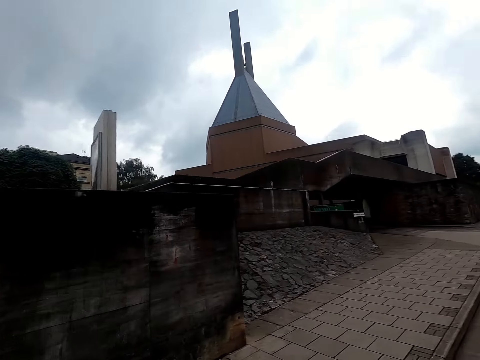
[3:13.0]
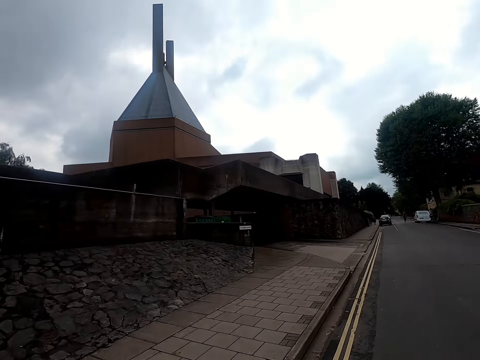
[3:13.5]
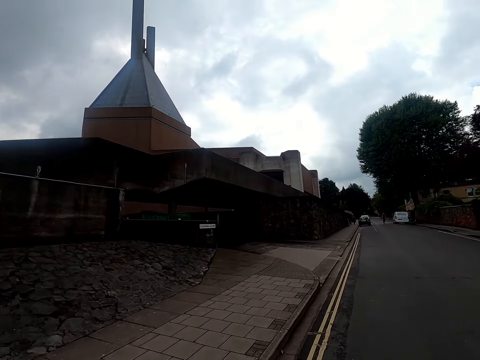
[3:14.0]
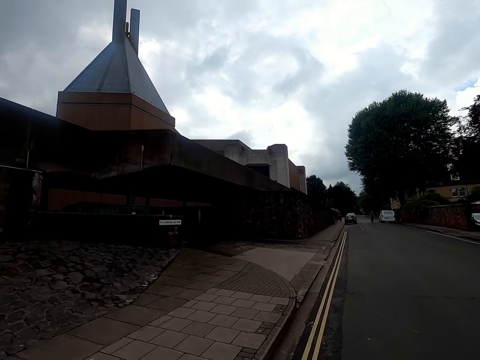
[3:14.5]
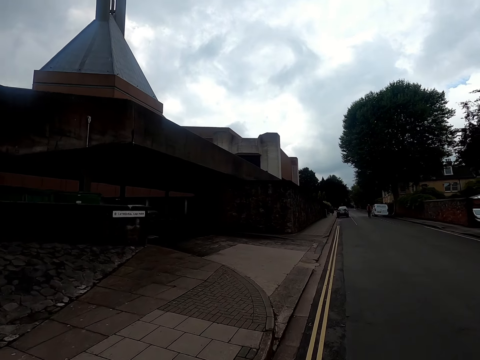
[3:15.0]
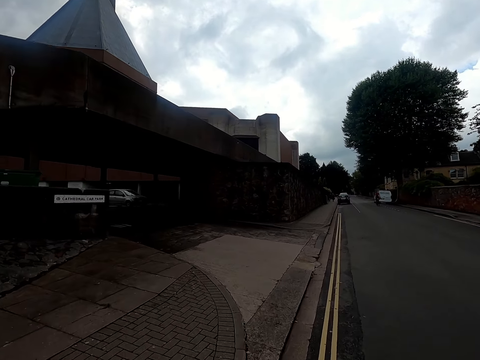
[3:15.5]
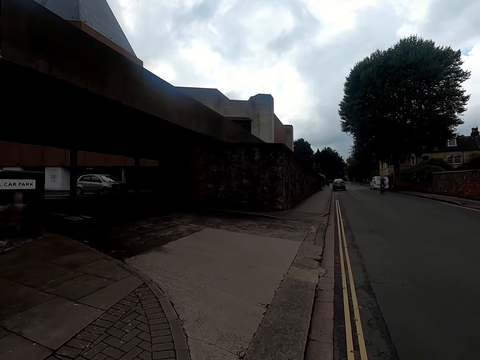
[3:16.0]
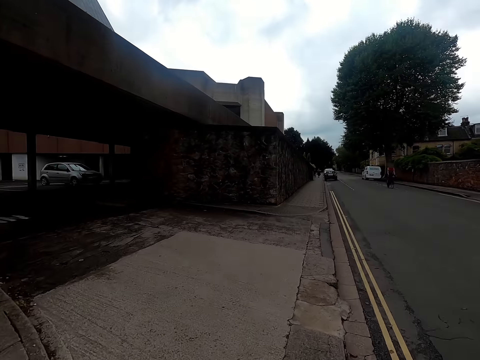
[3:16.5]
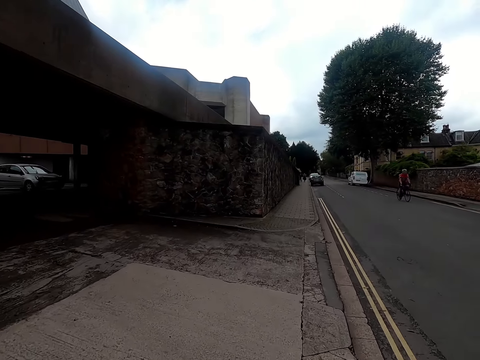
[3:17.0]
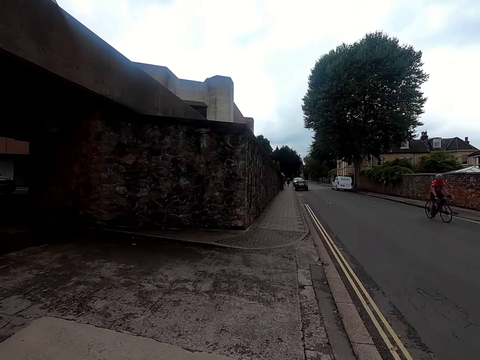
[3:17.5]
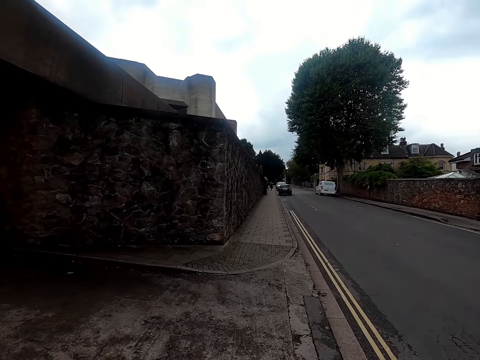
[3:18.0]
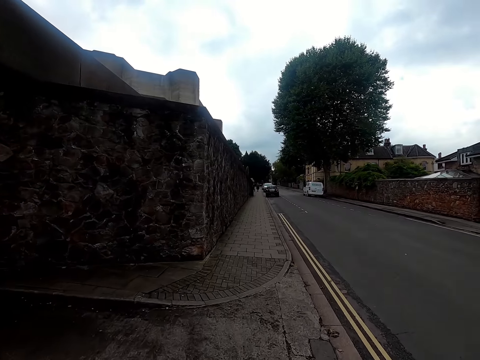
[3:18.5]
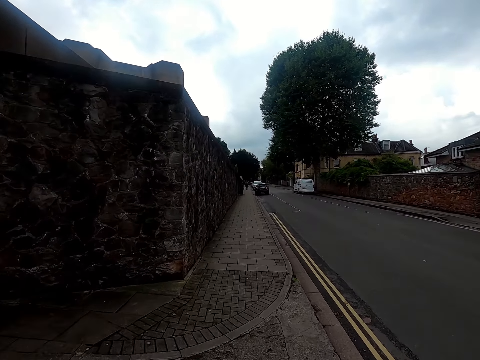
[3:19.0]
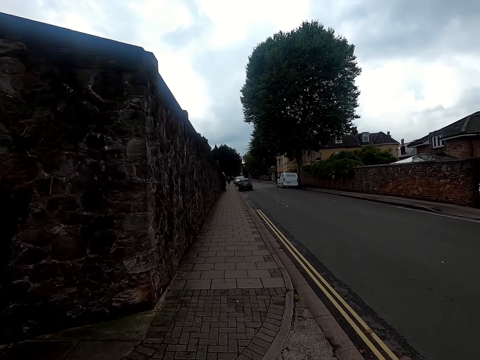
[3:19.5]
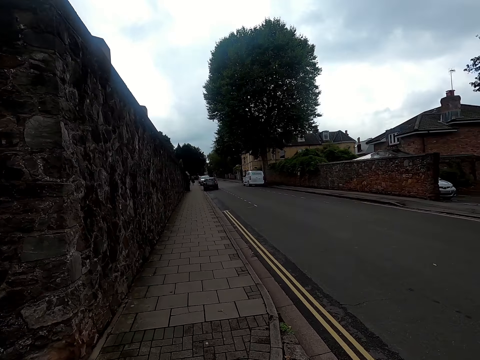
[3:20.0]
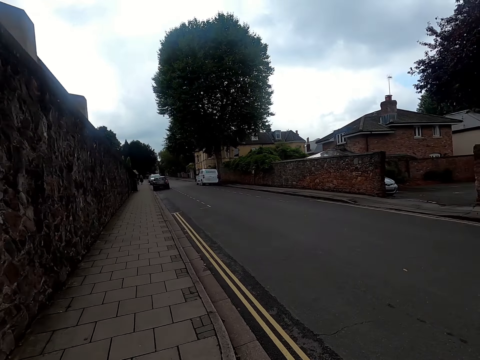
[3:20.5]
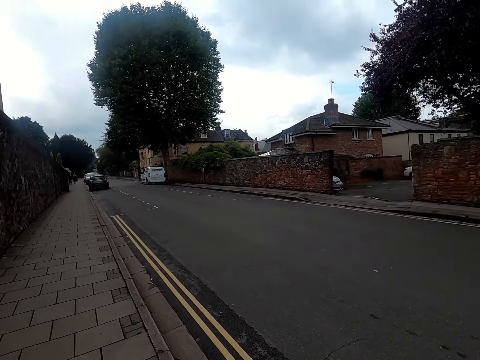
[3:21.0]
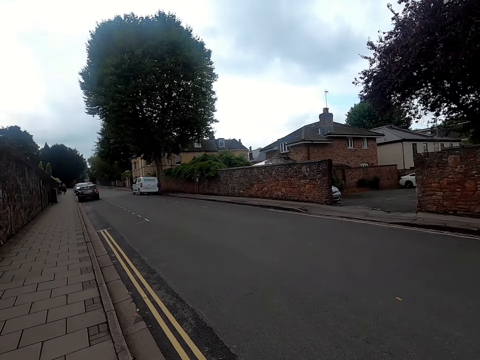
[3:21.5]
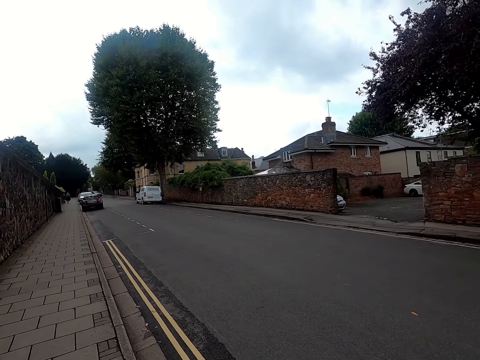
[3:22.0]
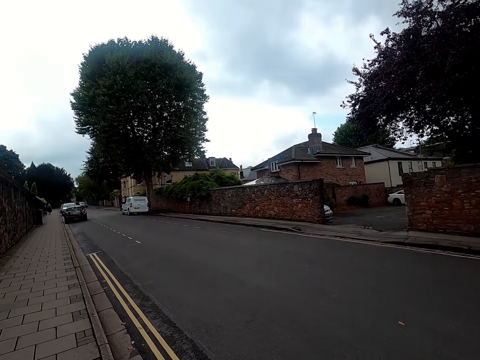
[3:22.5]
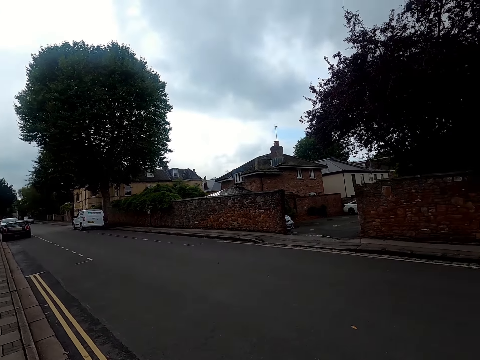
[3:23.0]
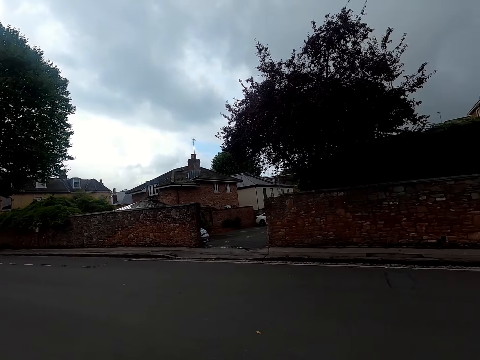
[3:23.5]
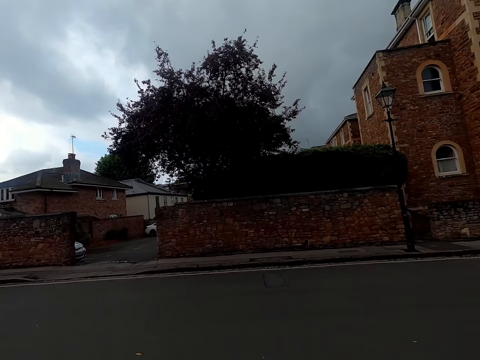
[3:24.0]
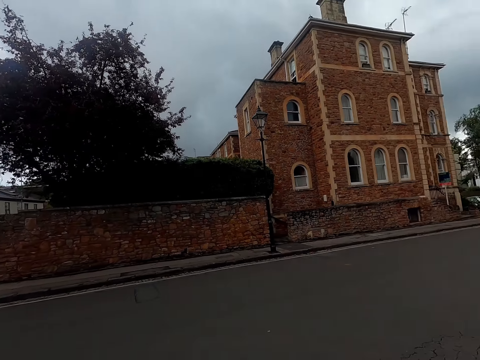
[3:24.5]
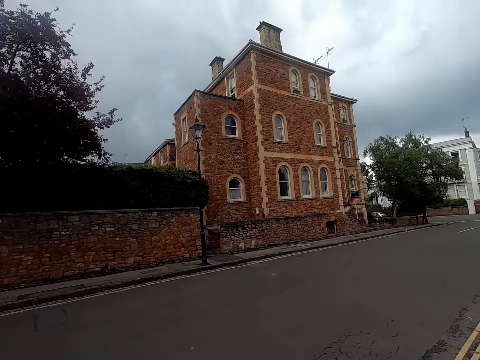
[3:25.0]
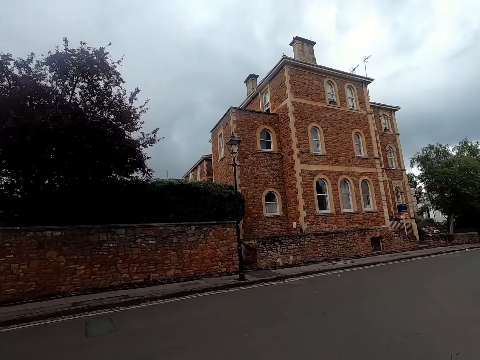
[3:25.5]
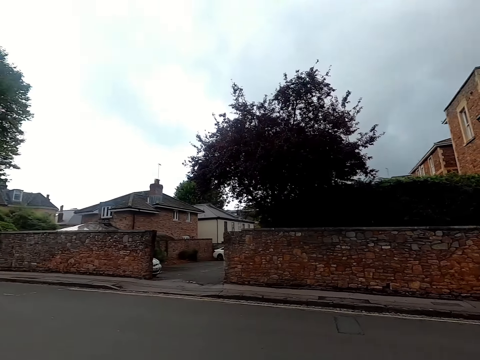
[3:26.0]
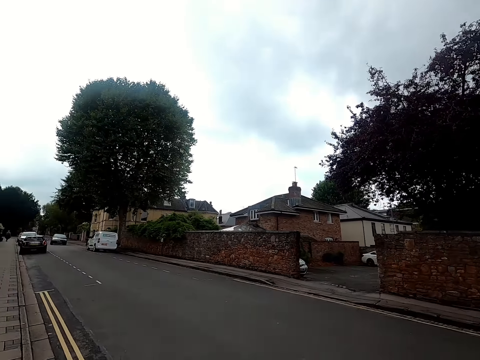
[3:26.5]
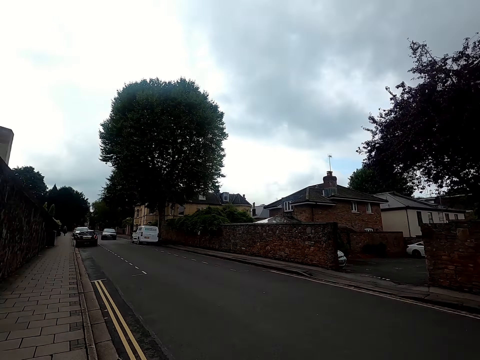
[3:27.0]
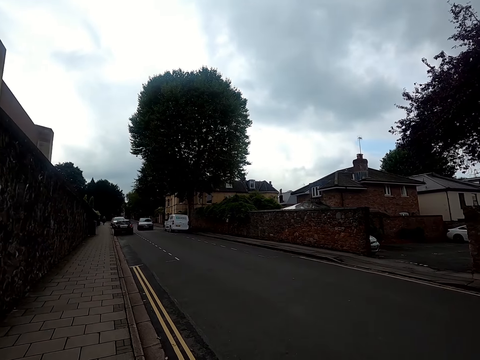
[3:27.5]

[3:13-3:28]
The camera wearer rides the bicycle on the road. A man rides a bicycle along the road. The camera wearer parks by the roadside and waits for someone. They stand by the side of the road. They turn to look back.

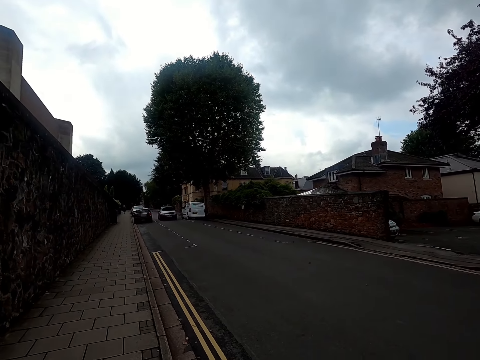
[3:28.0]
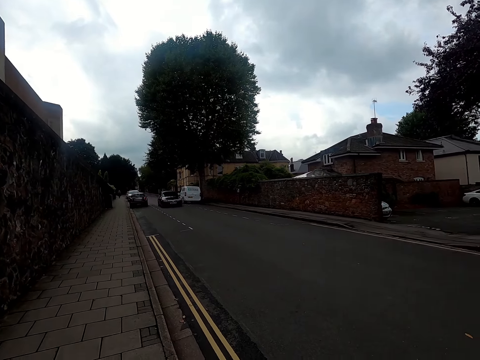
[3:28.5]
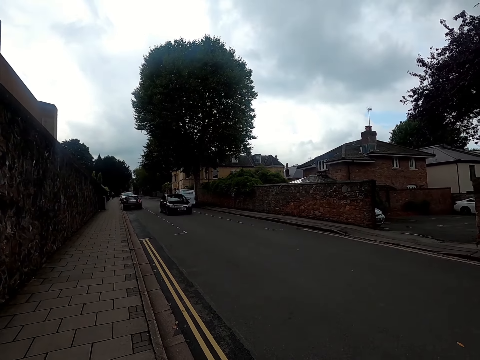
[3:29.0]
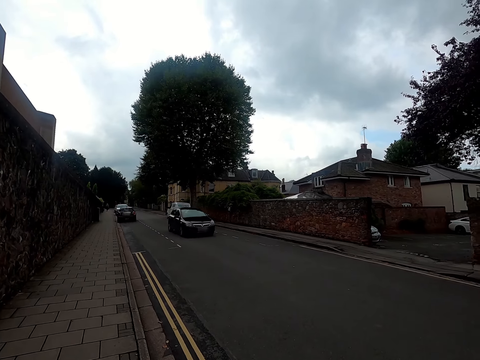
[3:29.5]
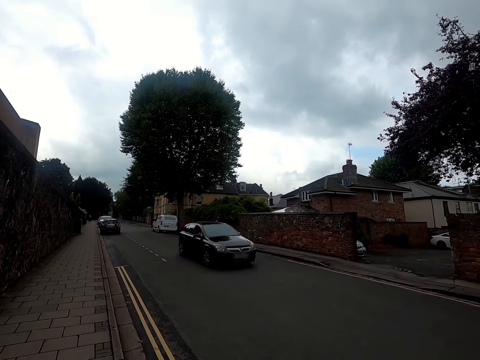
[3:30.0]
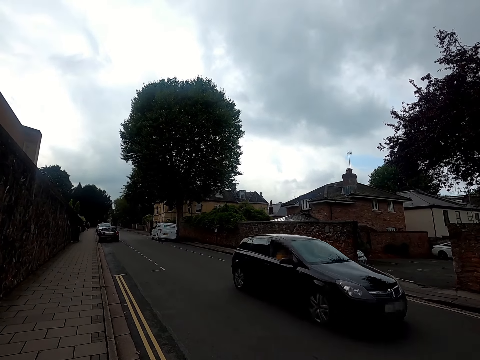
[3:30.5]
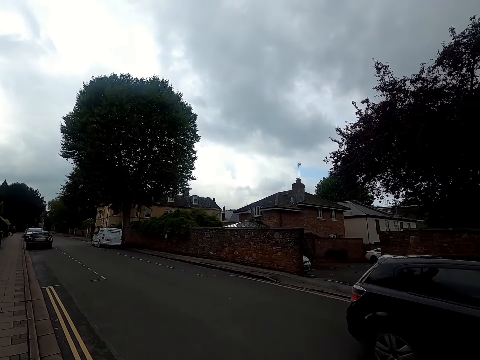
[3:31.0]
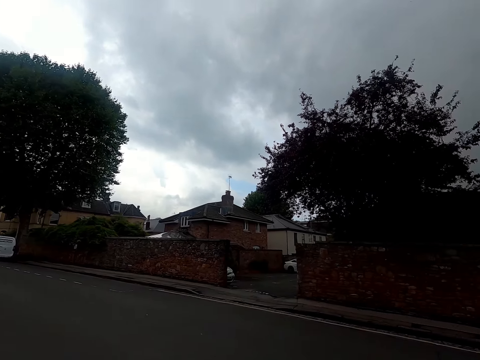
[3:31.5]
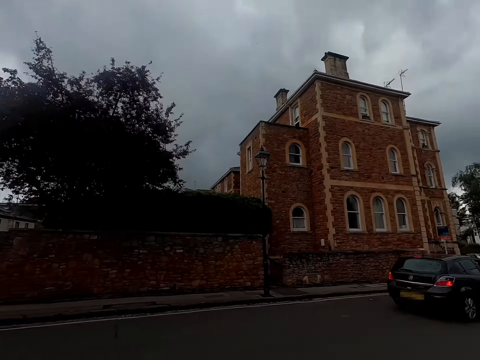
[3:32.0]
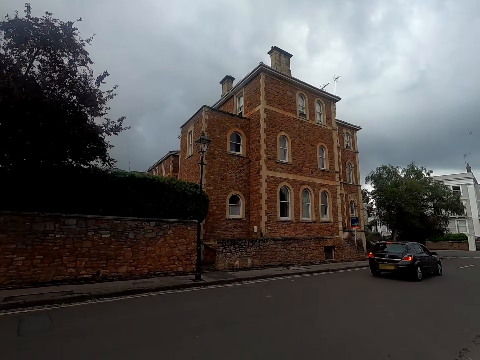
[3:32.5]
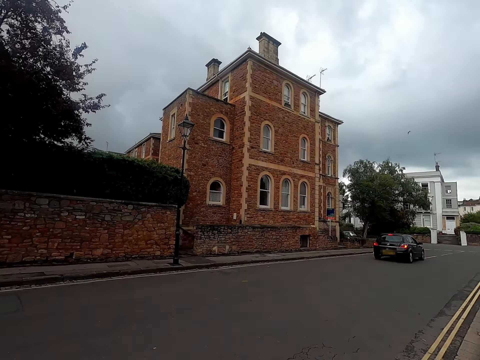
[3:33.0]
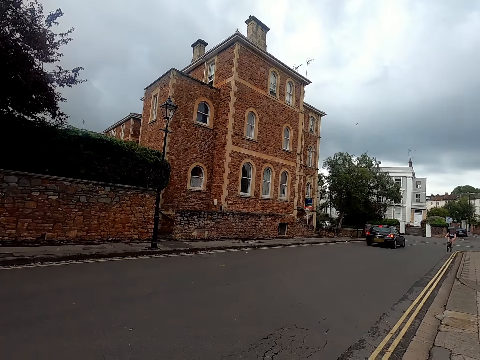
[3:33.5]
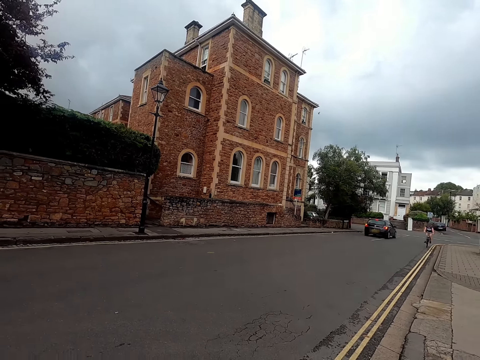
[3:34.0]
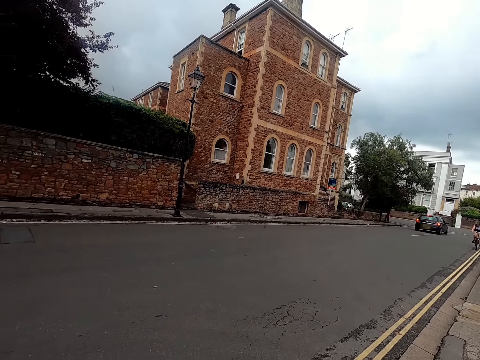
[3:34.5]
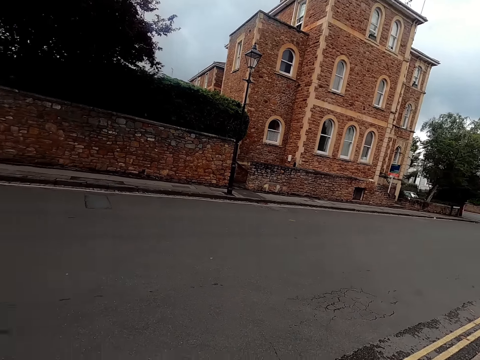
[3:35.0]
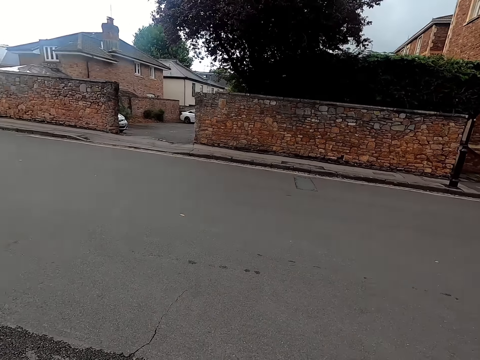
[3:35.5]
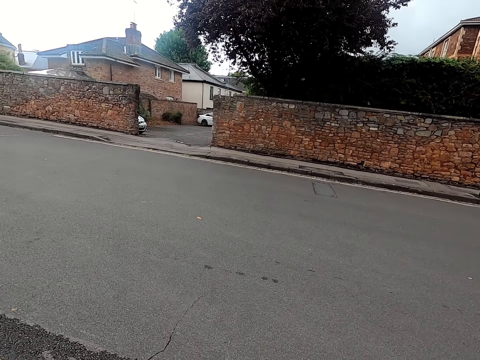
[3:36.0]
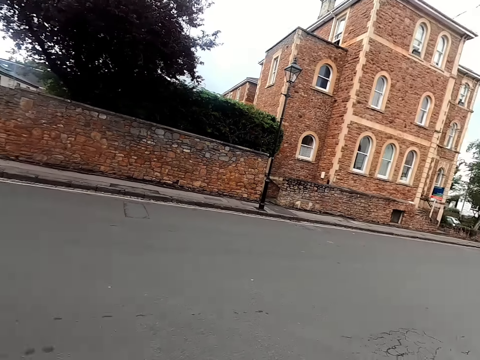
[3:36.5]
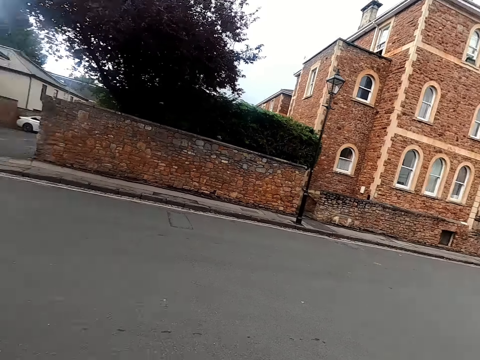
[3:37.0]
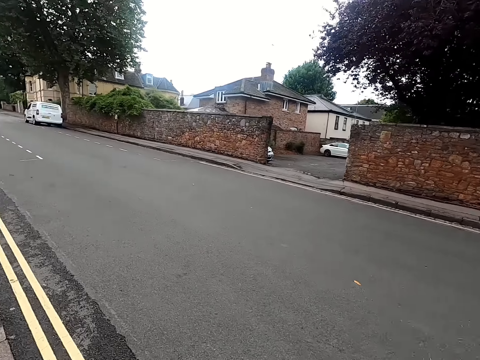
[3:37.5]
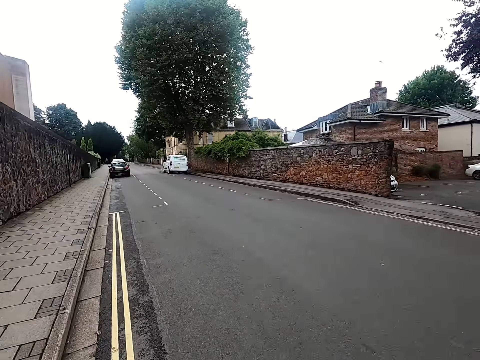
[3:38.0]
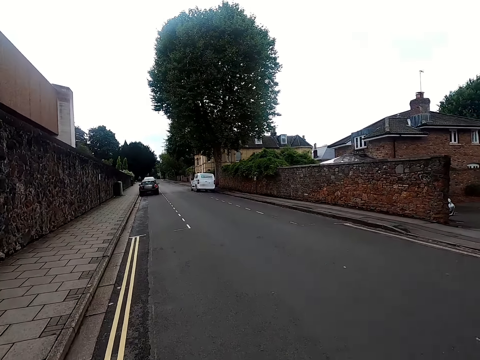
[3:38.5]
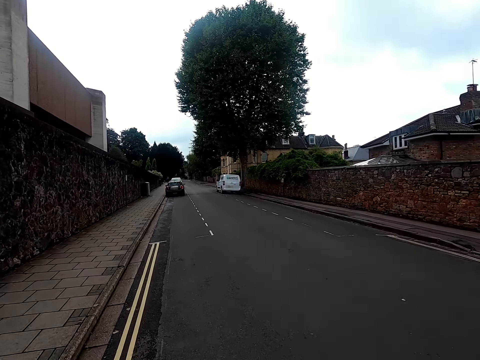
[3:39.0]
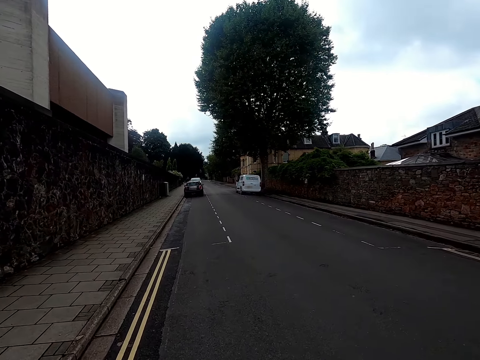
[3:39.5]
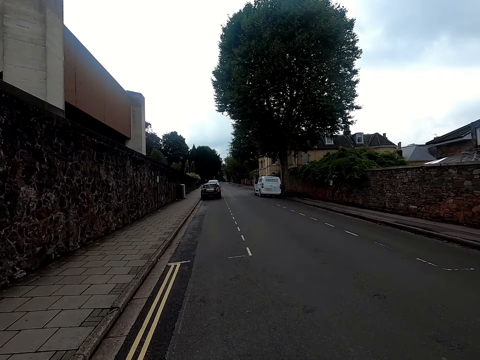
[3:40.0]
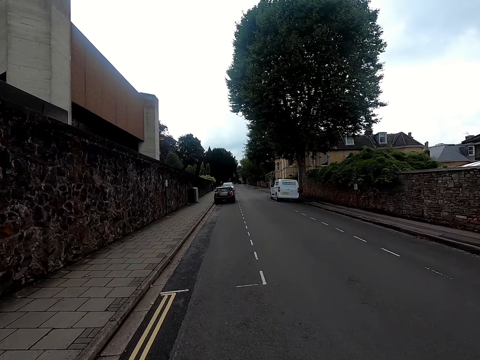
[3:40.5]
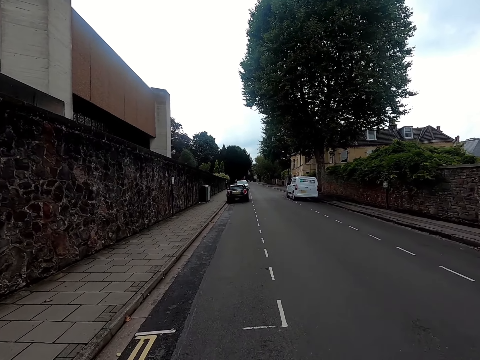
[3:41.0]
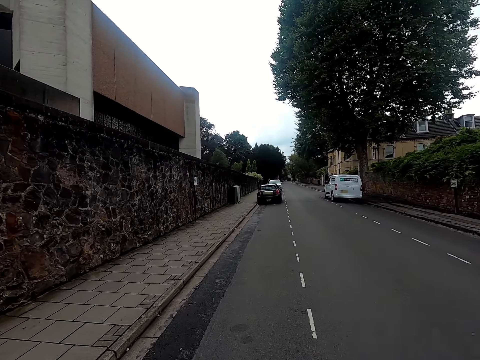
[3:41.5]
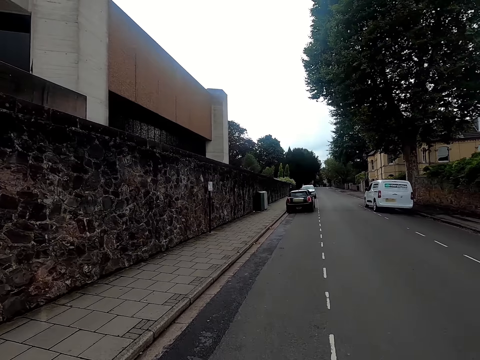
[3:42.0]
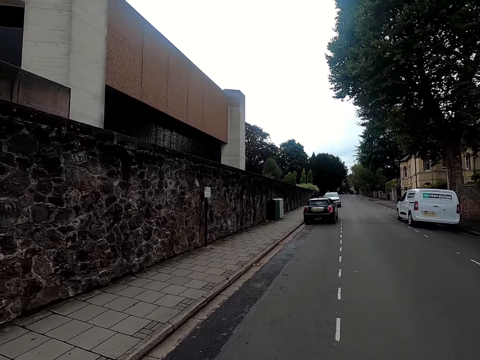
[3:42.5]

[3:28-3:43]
A black car drives past the camera wearer on the road. A woman rides on a bicycle on the road. The woman interacts with the camera wearer. The camera wearer talks to the woman. They start to pedal whilst talking with the woman. They ride the bicycle on the road.
